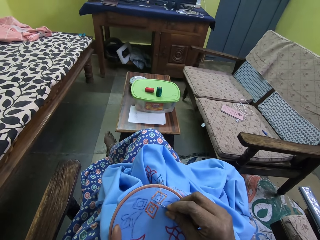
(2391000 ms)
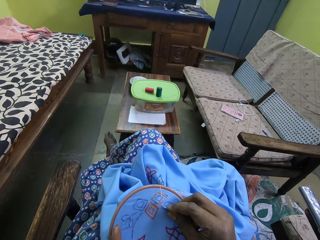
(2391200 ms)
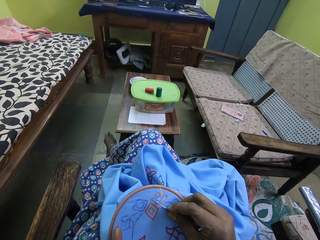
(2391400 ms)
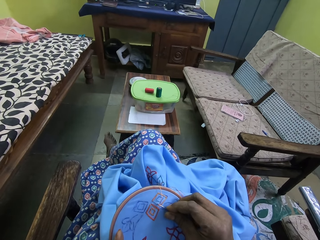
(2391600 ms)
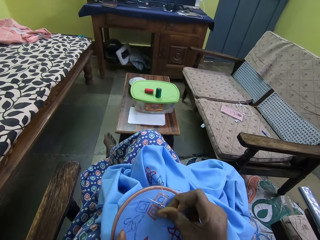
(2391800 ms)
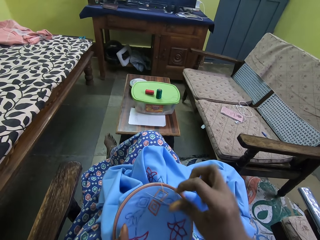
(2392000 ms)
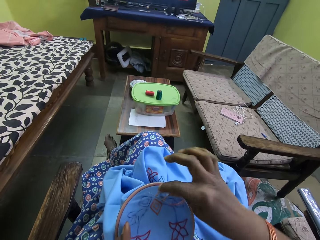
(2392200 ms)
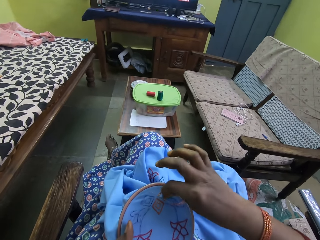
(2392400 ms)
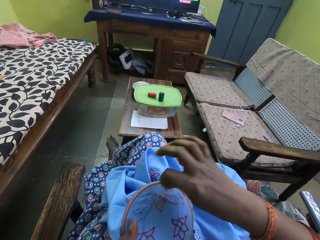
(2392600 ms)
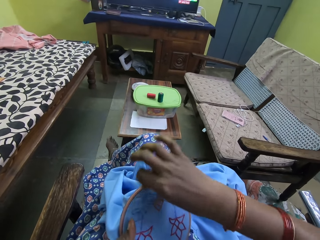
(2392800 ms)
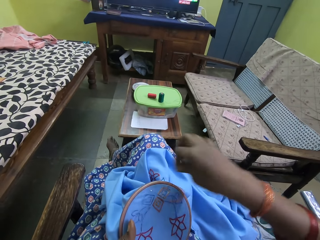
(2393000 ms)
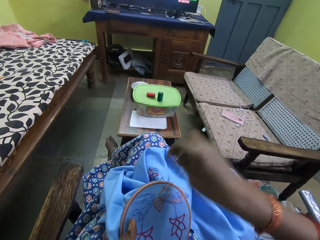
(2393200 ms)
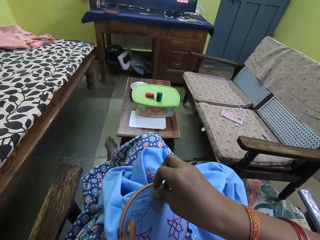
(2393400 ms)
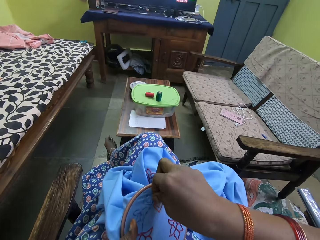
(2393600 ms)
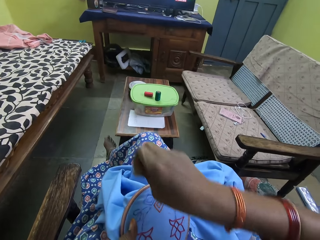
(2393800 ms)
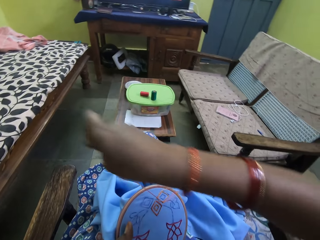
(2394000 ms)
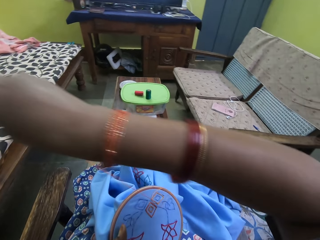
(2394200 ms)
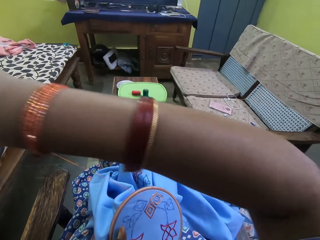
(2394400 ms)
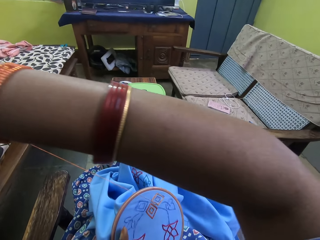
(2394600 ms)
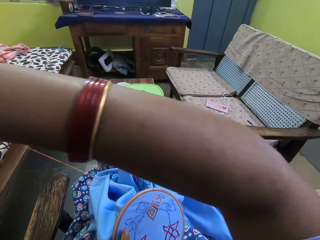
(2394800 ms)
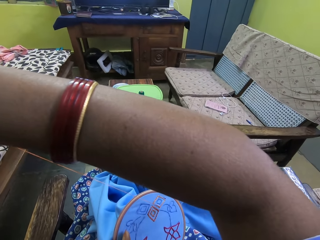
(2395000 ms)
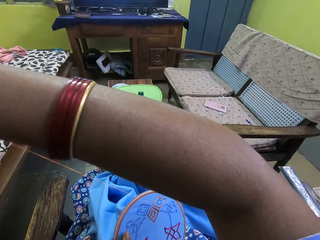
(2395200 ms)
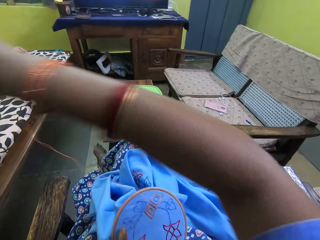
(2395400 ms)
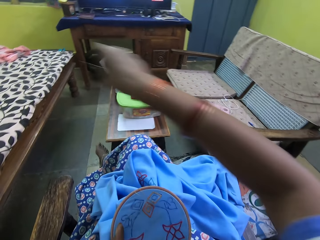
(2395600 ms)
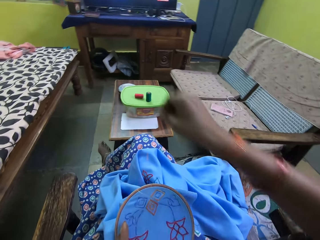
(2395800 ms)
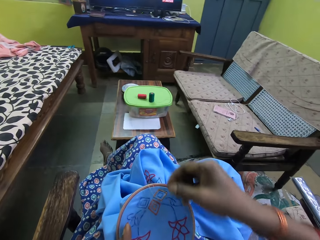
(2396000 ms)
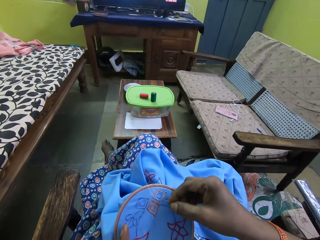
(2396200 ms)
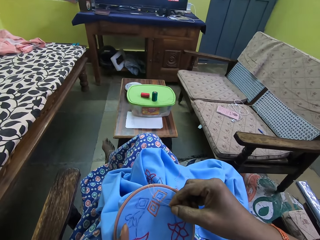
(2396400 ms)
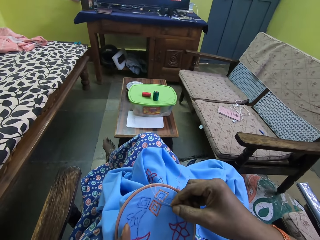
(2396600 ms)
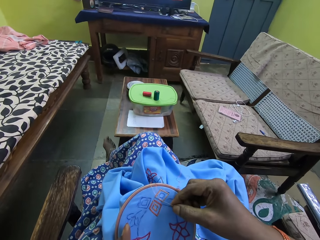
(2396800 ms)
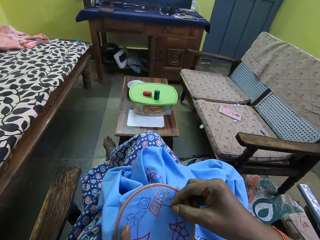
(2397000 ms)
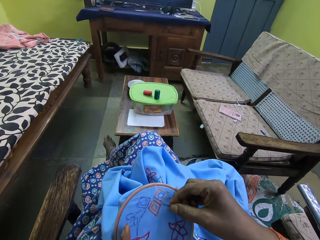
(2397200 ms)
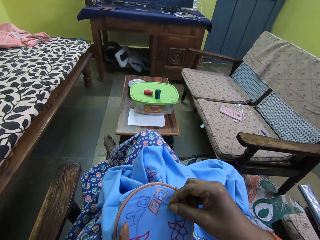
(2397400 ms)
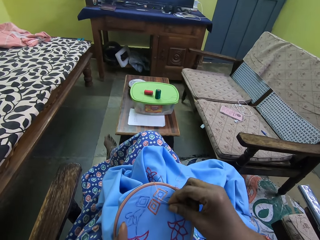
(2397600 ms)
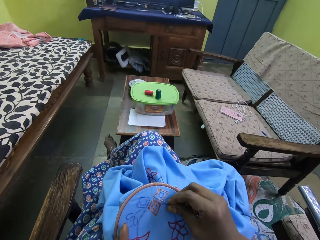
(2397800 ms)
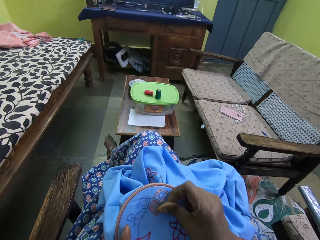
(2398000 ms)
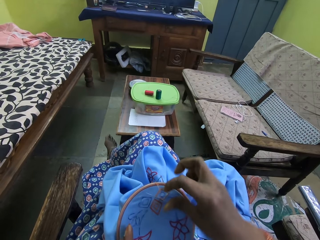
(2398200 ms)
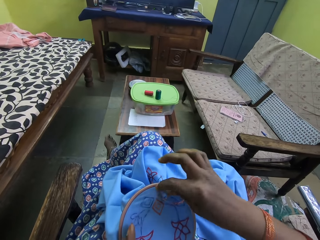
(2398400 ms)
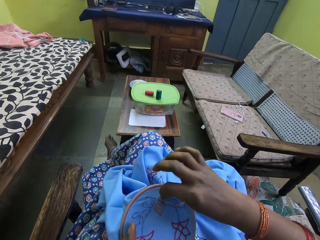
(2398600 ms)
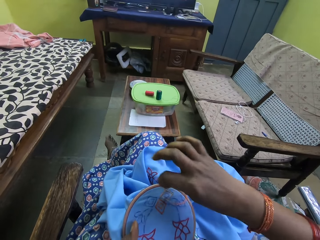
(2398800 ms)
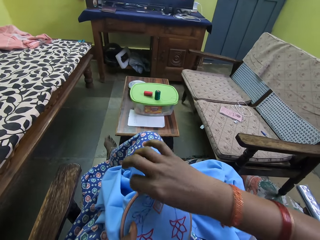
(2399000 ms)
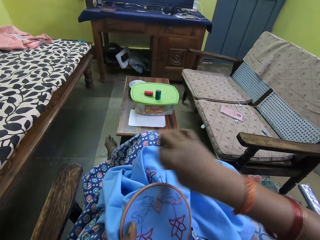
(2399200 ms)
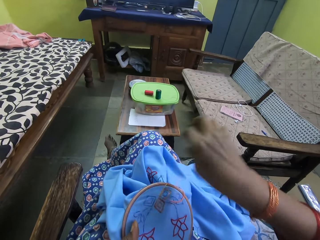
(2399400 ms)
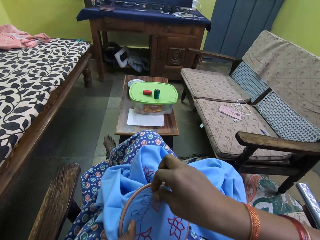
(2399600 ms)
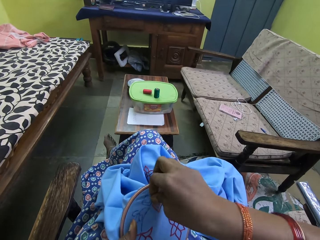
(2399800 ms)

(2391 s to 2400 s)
The camera wearer penetrates the needle on the cloth. They pull the string and pull the needle. They penetrate the needle on the cloth. They pull the string.

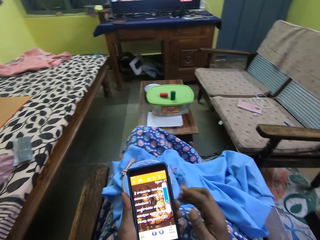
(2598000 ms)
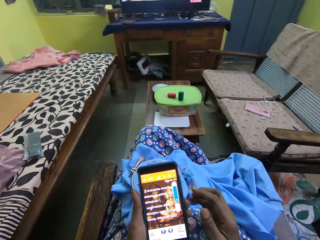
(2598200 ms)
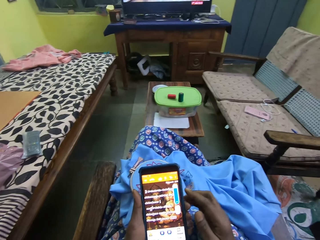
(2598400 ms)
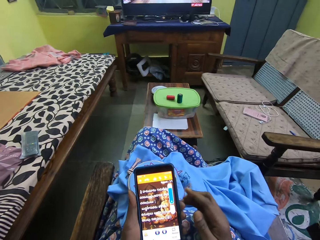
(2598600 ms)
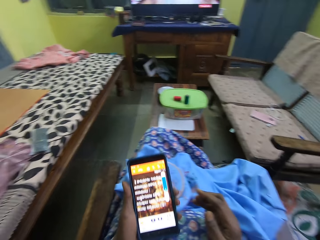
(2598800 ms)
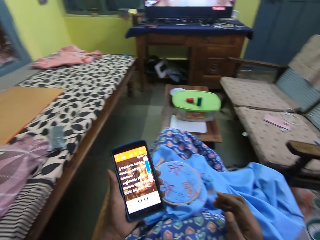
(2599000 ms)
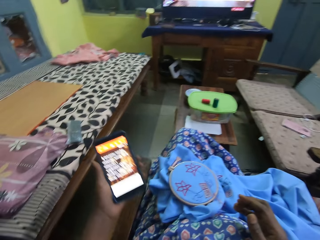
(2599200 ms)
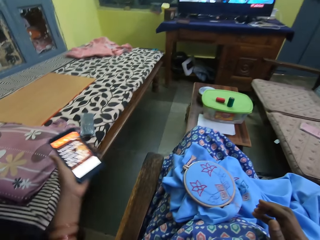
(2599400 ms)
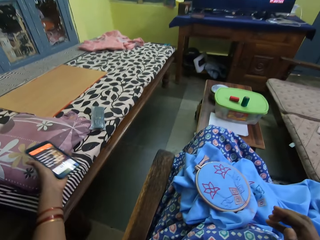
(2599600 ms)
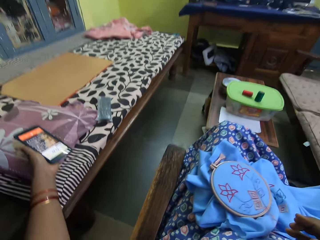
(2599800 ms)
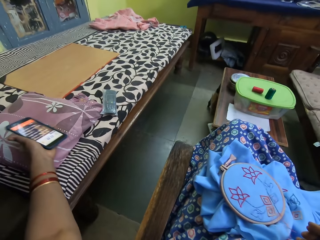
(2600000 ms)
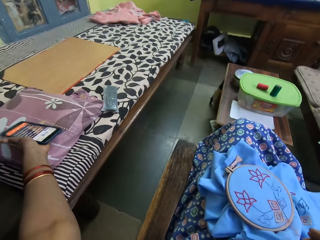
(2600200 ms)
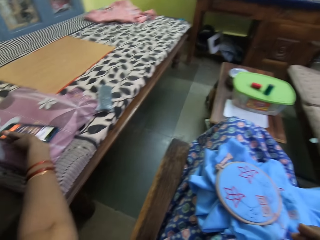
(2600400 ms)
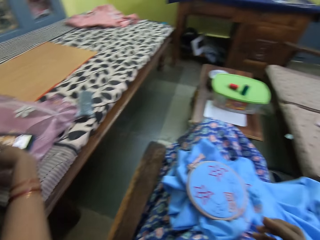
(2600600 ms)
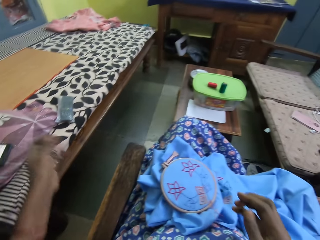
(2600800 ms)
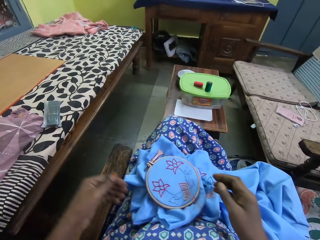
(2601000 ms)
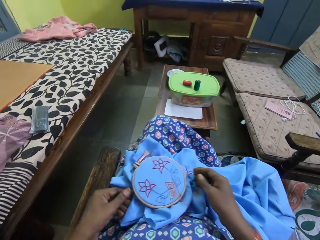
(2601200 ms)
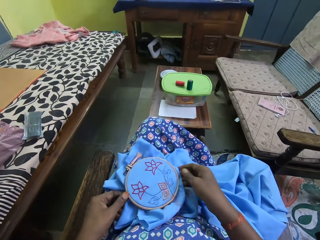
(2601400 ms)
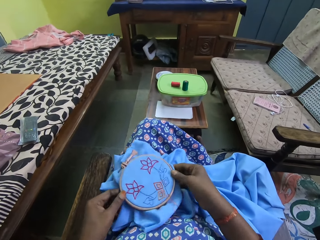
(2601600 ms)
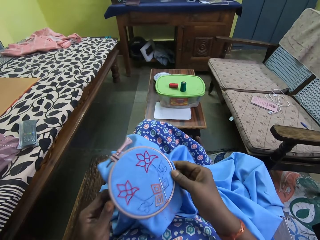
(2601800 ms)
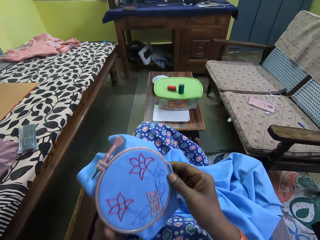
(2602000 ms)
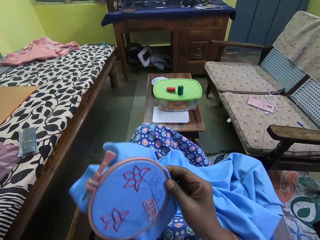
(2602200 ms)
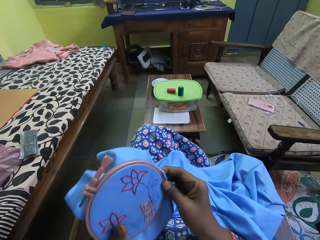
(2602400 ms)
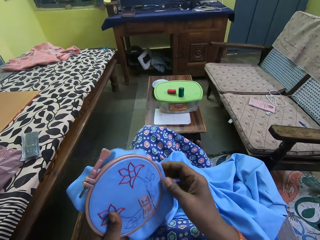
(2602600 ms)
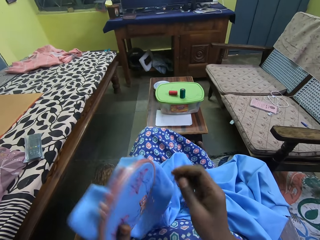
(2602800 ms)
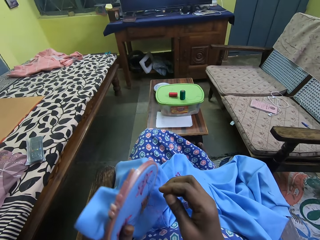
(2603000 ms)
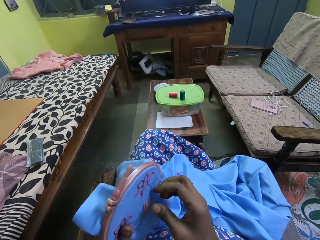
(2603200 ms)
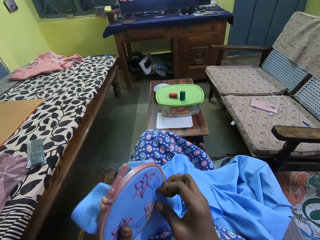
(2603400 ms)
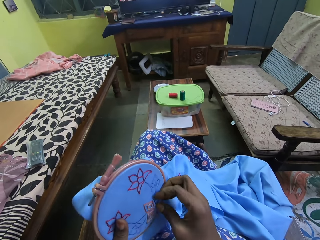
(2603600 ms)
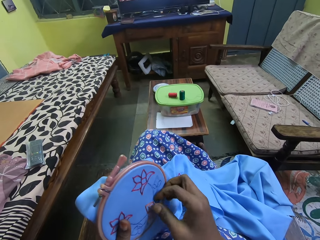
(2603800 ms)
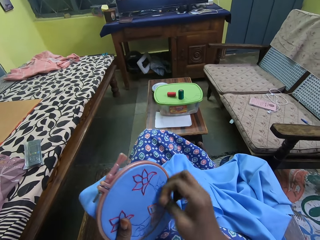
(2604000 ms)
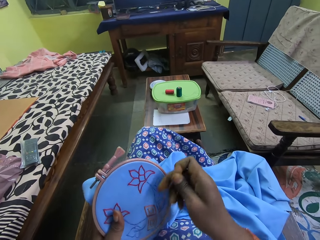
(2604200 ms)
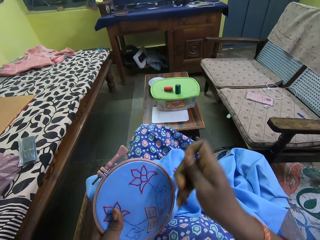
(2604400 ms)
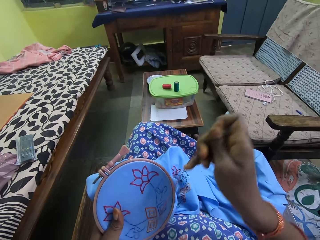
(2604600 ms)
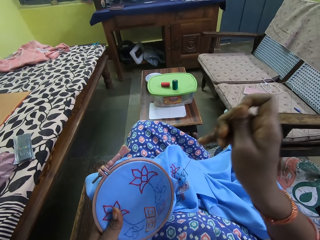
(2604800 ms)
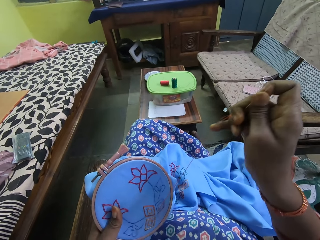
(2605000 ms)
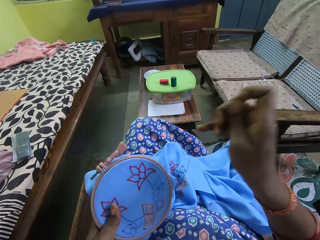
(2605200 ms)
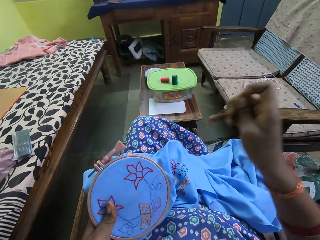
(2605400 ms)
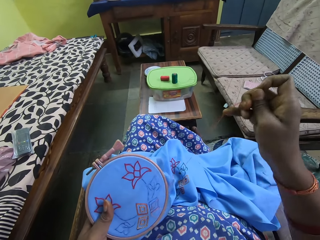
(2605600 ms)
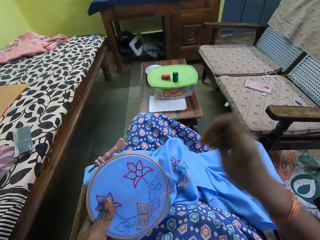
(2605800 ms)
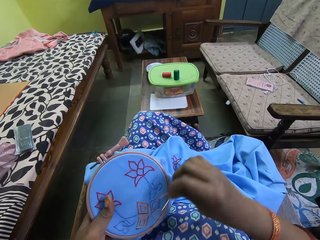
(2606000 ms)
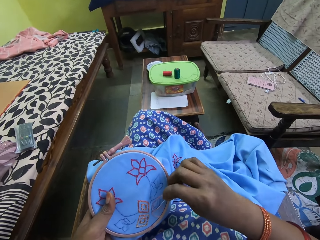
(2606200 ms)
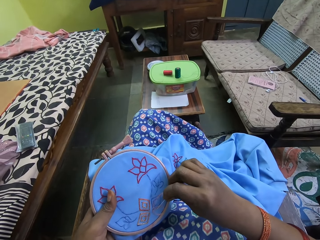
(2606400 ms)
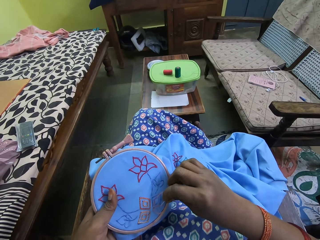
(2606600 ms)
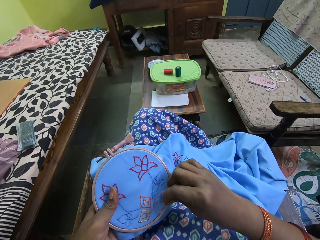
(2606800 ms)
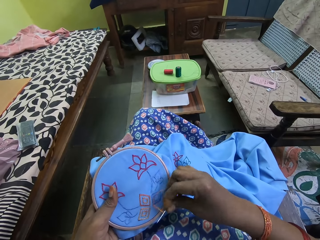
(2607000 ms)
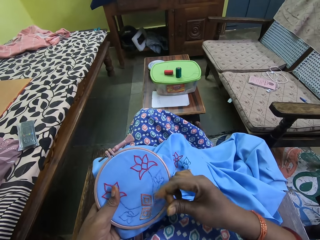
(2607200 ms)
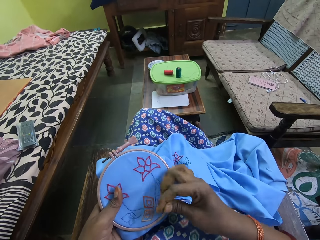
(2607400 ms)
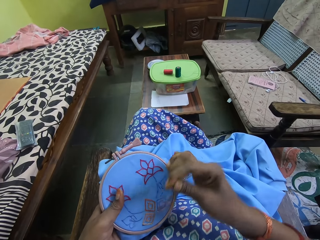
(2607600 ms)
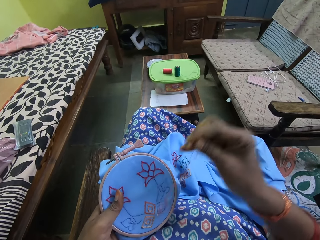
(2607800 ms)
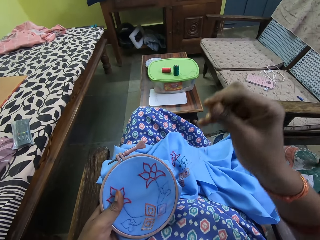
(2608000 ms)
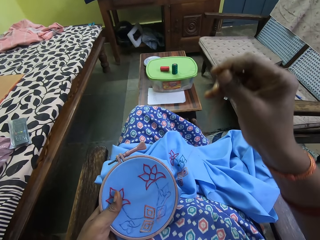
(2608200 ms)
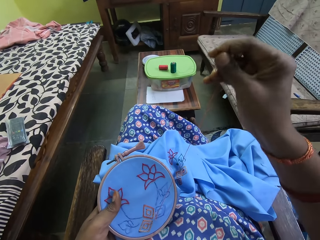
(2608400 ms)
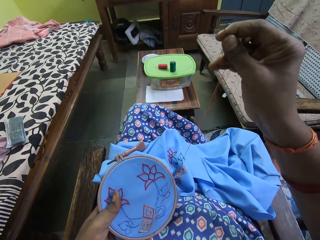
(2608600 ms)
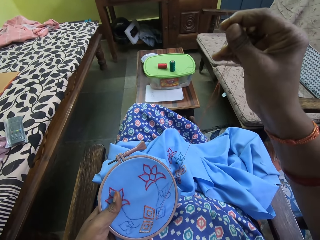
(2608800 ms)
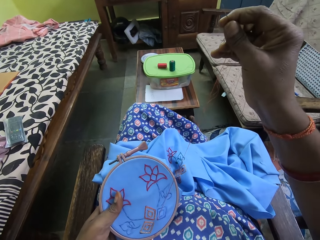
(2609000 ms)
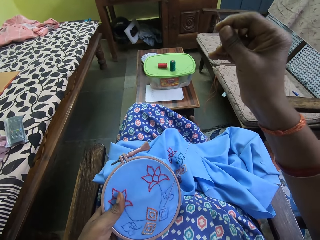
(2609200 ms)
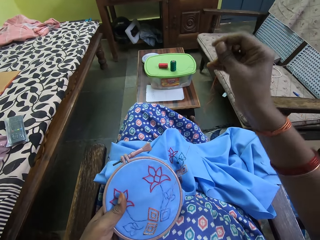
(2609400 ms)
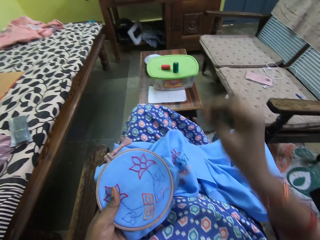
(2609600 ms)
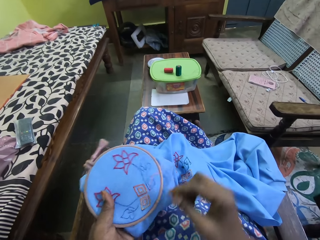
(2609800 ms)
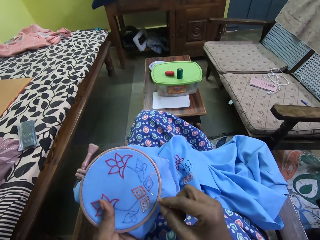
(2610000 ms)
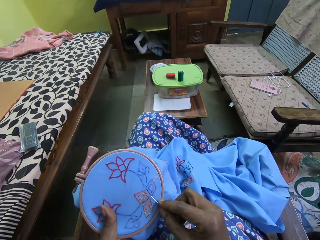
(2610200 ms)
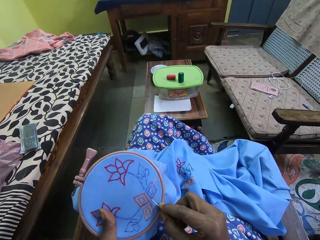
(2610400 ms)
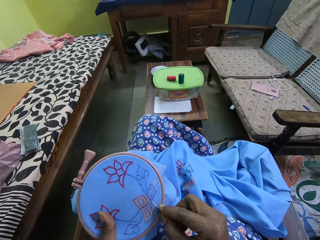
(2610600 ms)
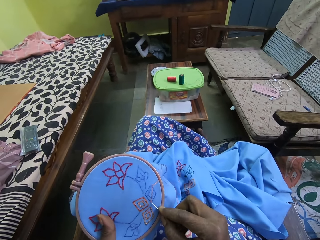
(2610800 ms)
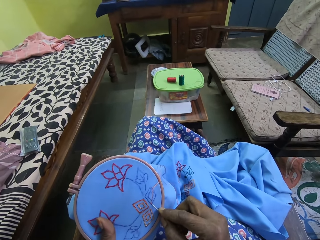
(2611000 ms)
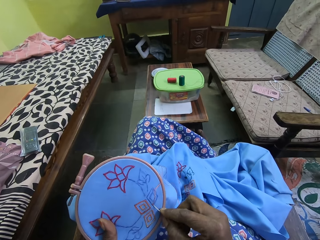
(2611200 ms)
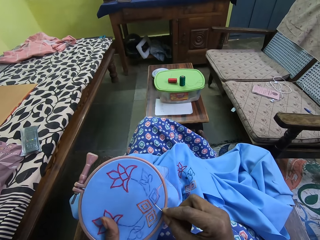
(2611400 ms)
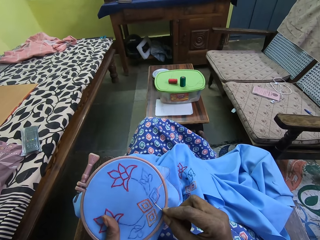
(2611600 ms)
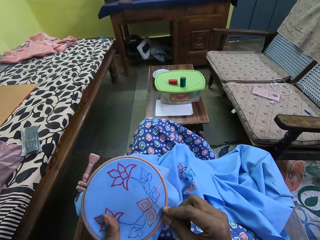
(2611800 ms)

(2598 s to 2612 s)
The camera wearer drops the phone on the bed with her left hand. She moves the fabric from her lap to her left hand. She picks up the threaded needle from the fabric with her right hand. She sews the fabric with the threaded needle in her right hand.
